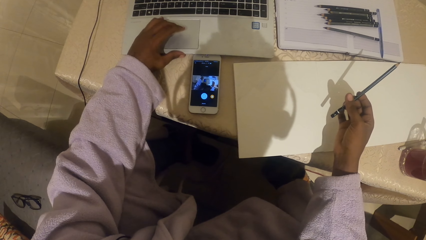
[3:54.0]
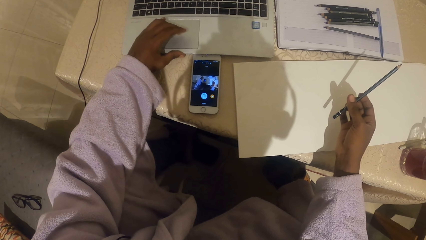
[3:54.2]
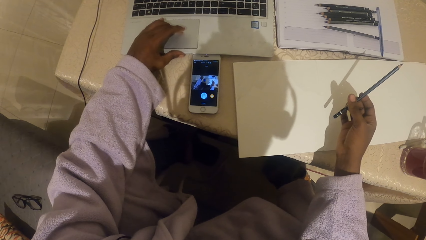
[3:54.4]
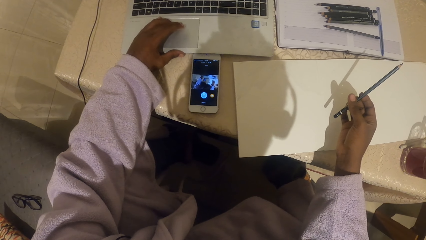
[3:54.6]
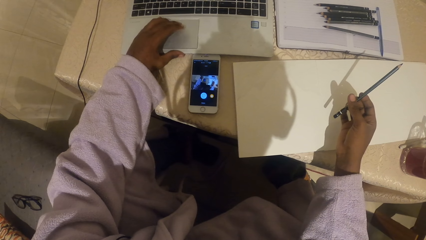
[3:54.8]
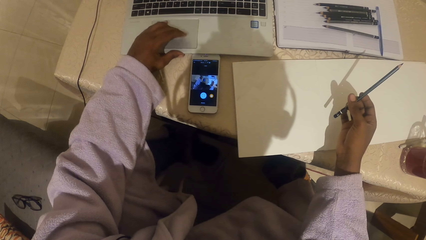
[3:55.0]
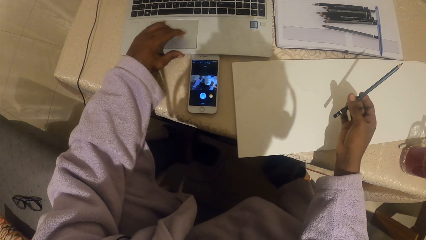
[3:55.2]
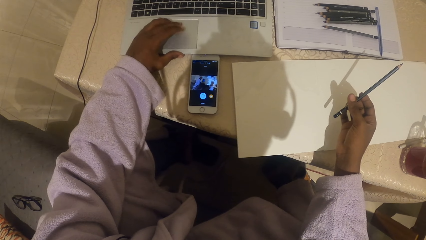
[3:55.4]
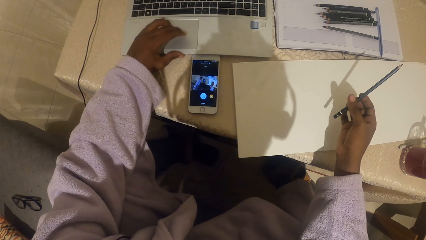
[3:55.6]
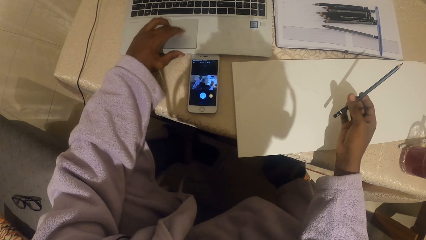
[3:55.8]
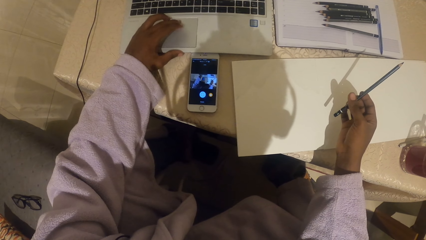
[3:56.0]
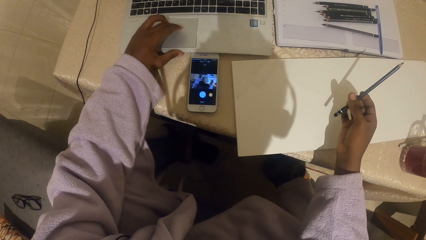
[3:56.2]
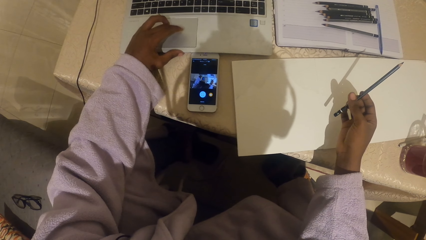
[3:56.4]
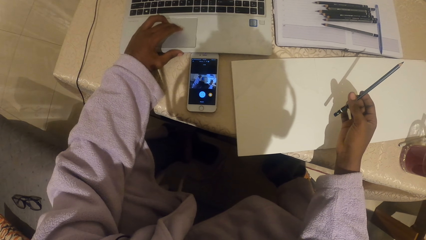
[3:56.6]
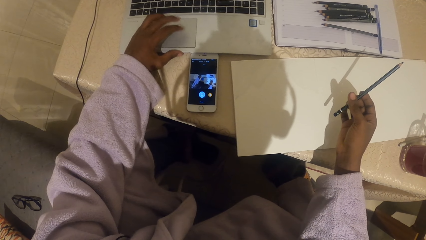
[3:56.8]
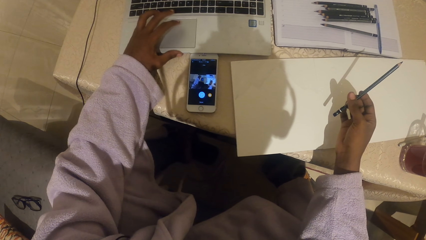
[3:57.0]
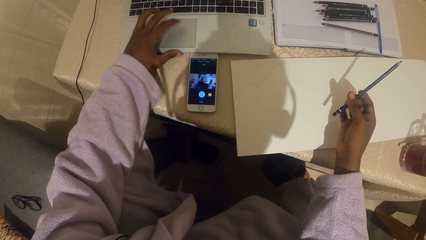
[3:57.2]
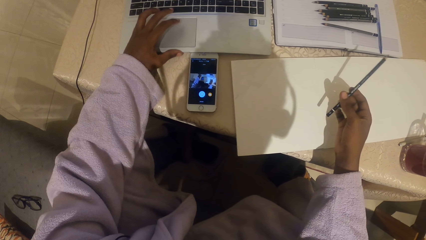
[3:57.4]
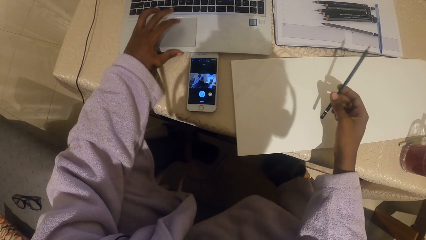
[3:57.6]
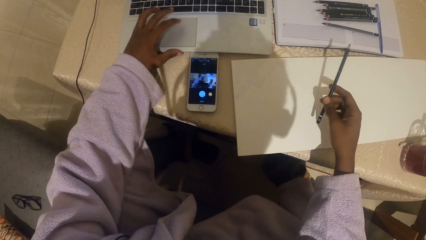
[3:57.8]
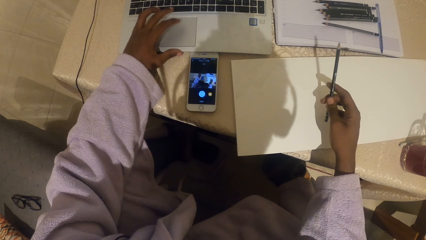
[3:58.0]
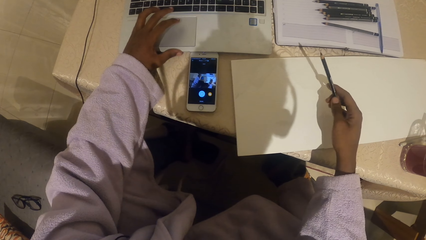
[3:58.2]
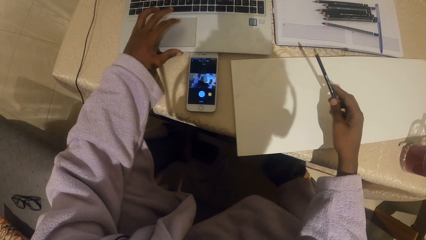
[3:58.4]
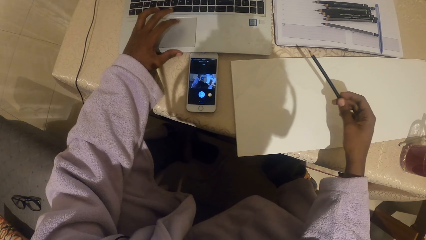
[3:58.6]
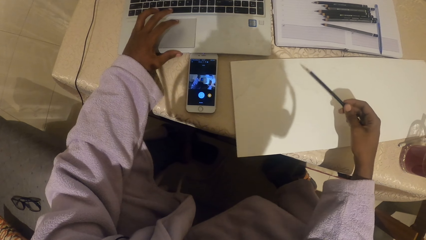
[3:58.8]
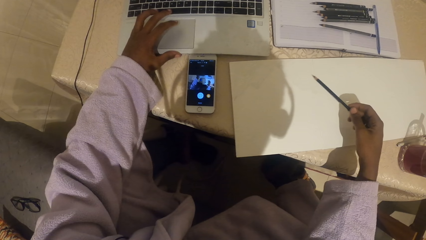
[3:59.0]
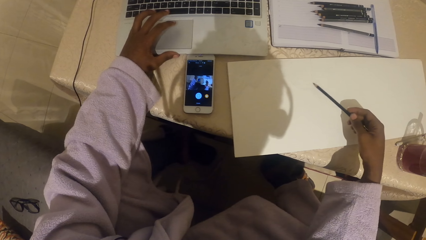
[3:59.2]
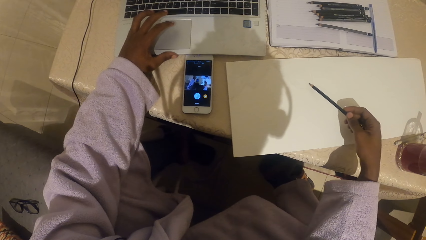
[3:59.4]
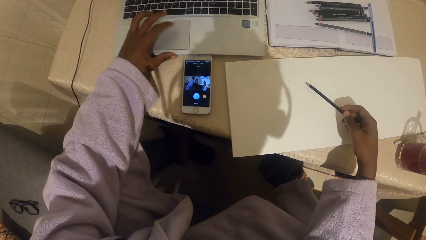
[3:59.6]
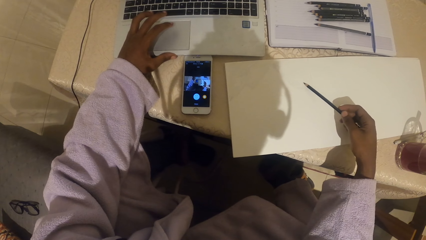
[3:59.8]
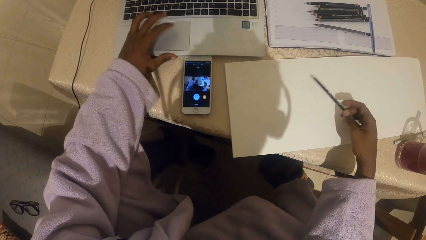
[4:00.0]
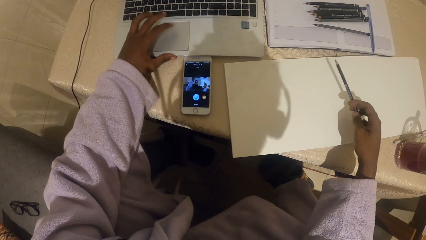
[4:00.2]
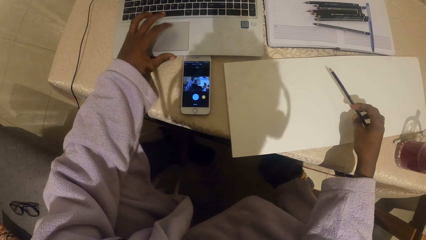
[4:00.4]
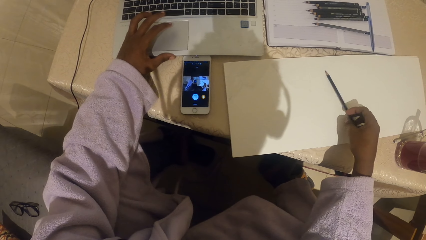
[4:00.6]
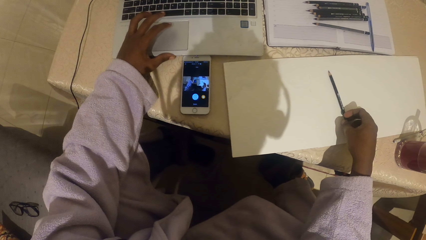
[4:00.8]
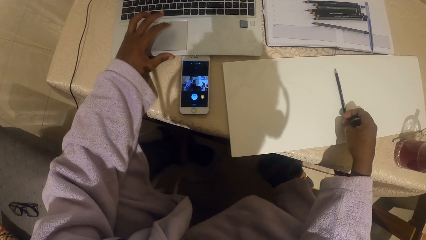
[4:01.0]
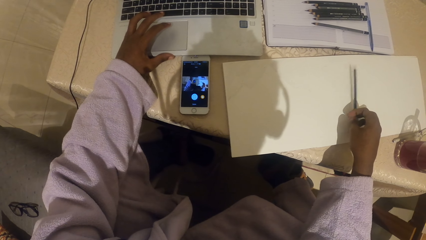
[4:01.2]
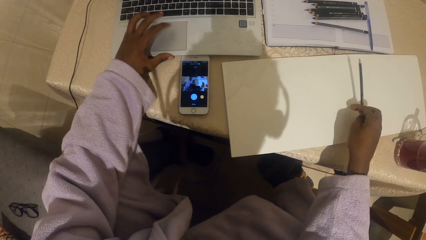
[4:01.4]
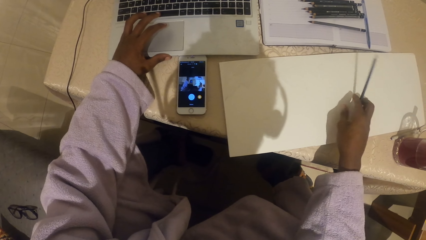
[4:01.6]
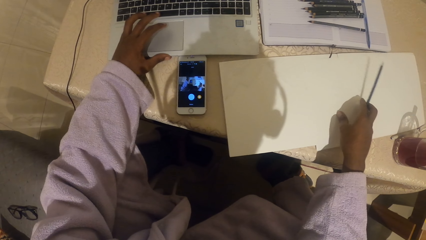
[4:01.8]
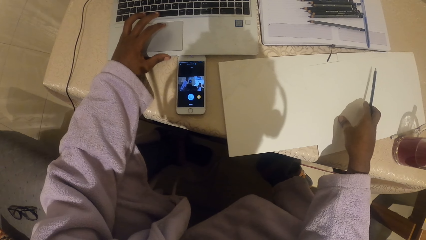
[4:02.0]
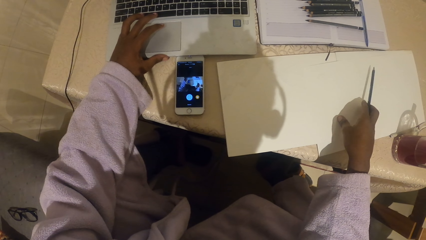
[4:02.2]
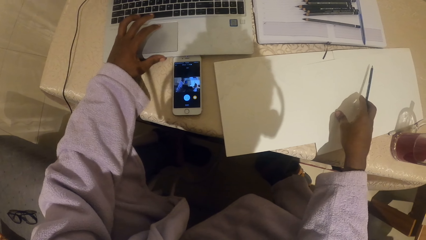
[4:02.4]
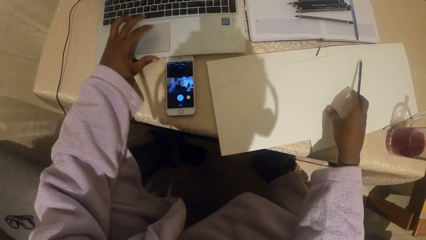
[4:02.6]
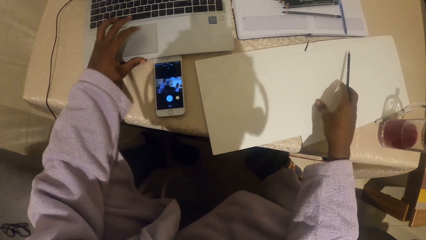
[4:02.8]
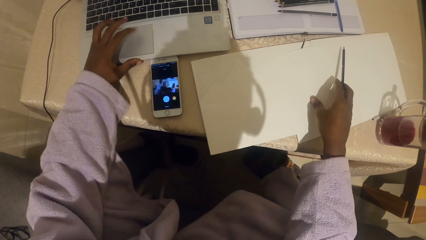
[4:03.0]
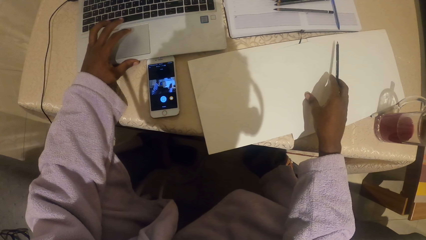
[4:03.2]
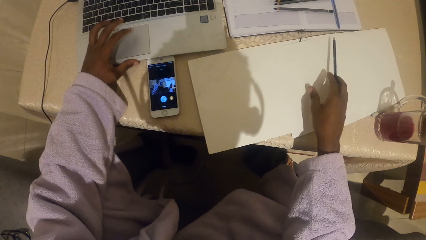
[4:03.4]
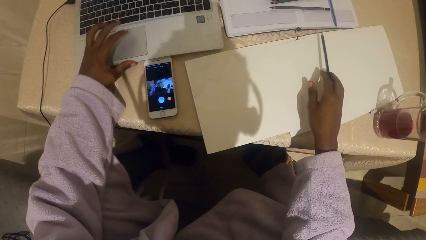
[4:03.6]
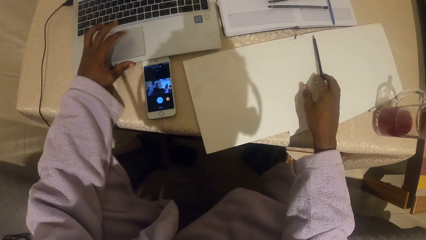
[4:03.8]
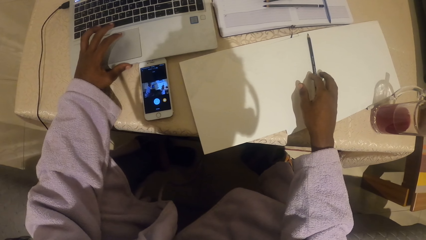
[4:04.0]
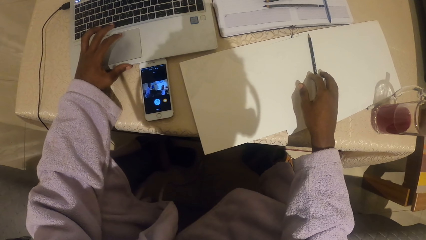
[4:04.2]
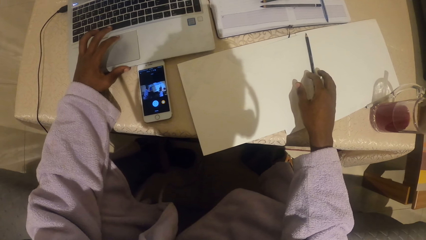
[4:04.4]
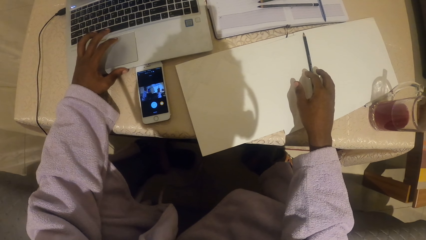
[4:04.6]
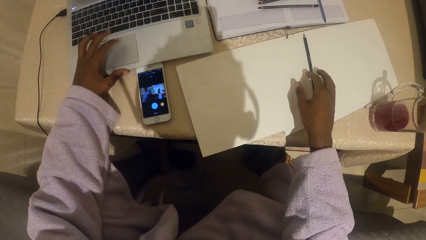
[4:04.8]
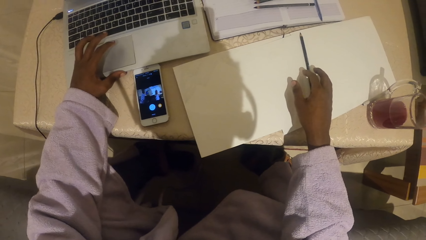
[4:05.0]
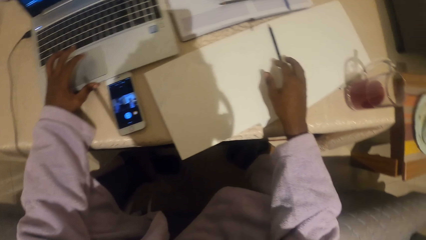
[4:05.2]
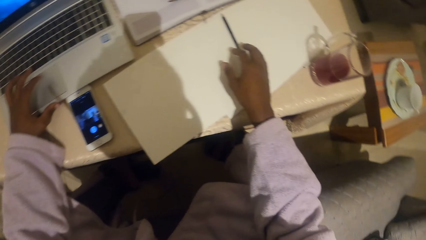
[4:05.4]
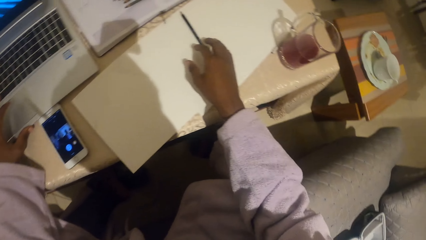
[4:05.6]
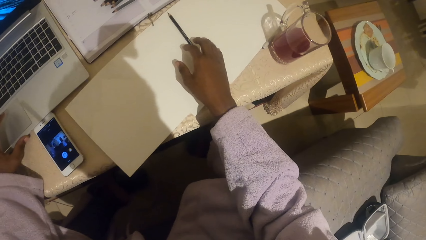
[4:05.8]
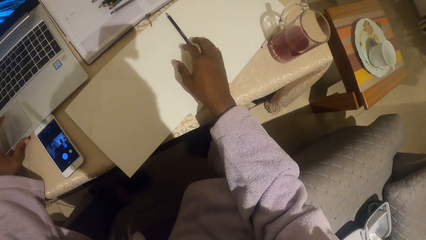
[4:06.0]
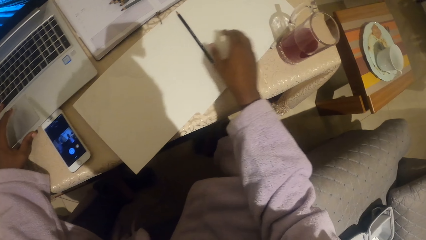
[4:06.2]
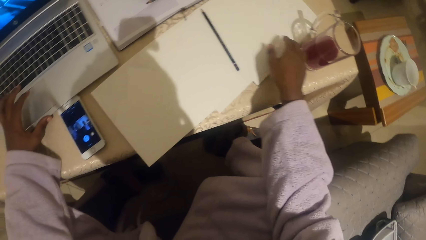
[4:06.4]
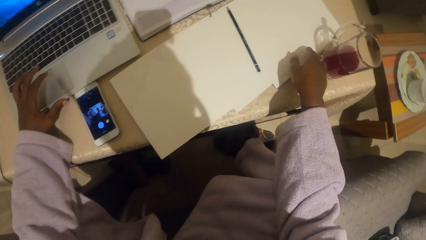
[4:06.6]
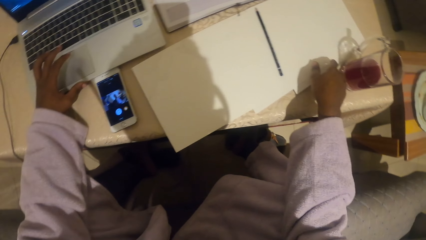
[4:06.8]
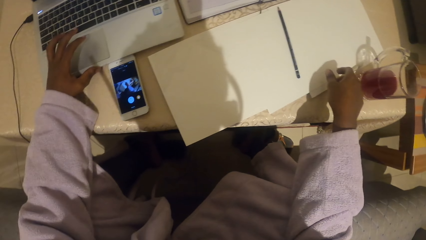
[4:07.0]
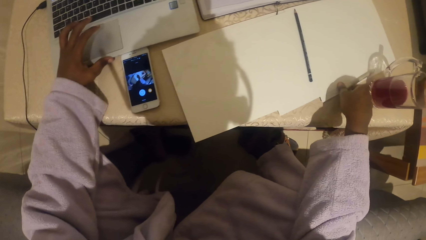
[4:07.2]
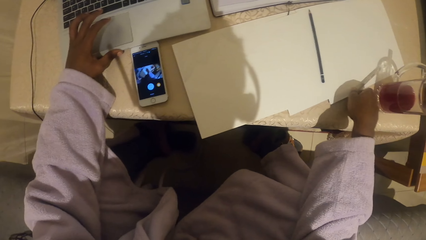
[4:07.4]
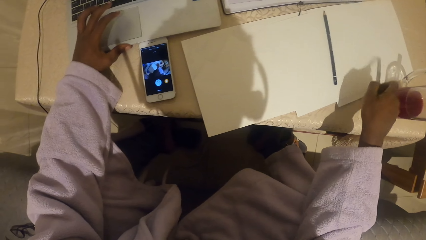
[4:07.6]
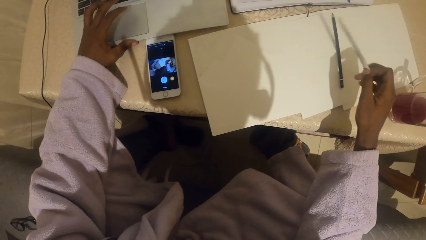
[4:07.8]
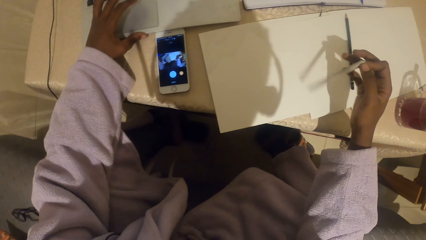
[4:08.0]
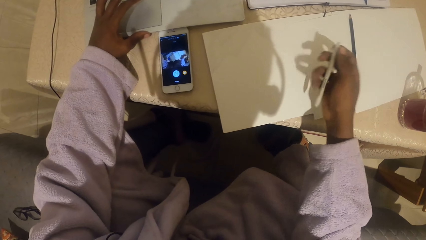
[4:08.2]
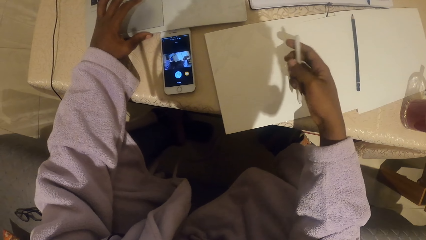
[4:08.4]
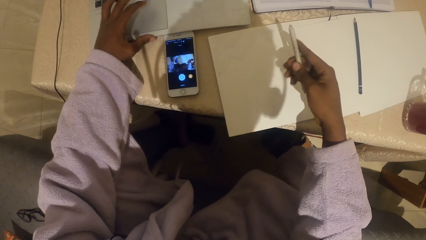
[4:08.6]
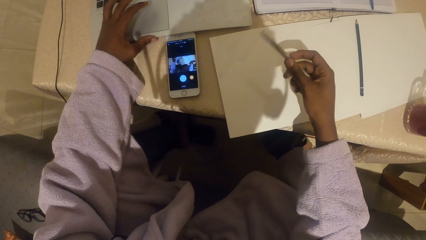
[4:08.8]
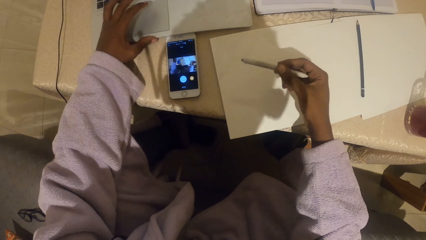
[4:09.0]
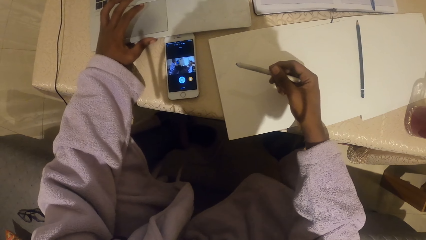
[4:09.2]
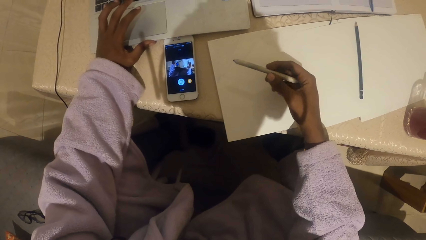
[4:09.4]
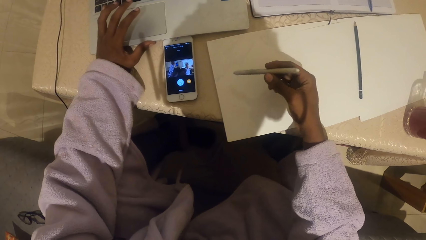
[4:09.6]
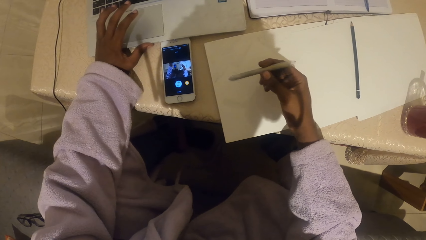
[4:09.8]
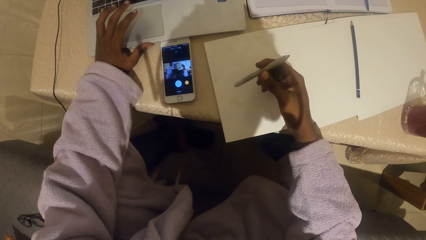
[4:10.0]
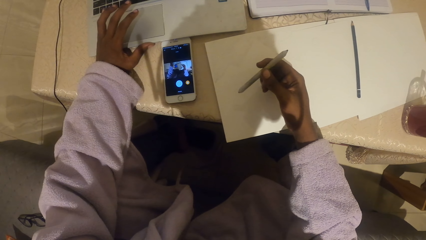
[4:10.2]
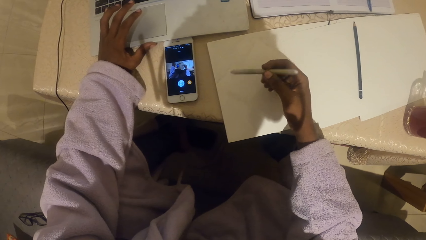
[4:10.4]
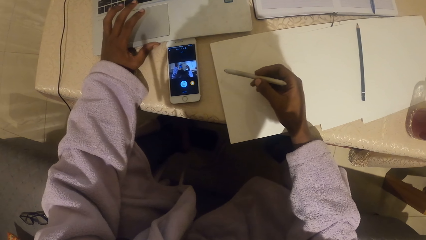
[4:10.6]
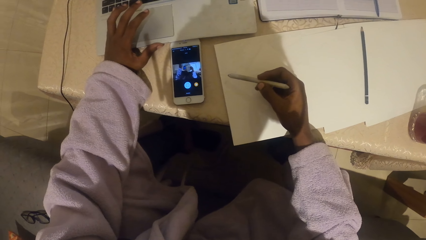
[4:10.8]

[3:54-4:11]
The camera wearer puts the pencil on the piece of paper. They pick another pen on the piece of paper.
